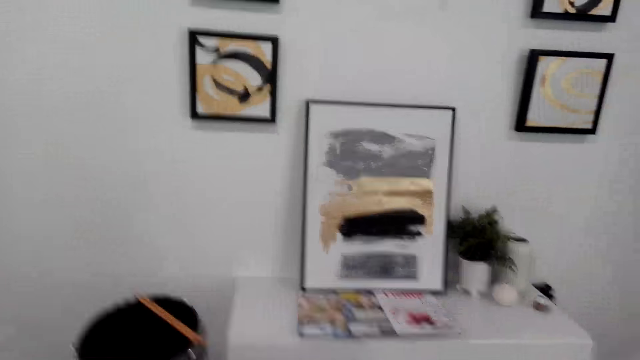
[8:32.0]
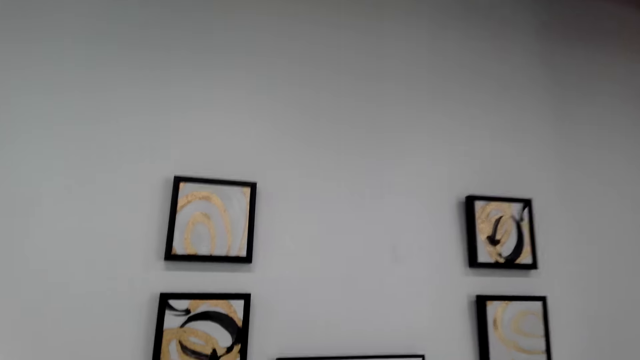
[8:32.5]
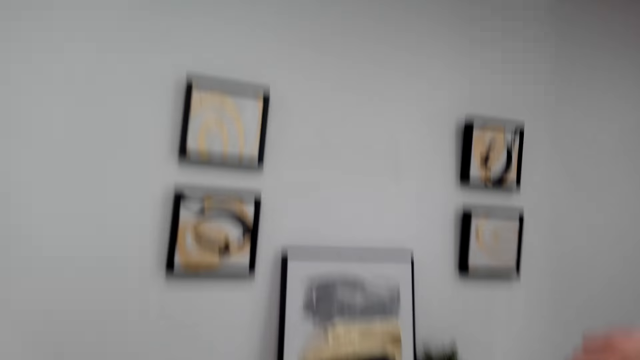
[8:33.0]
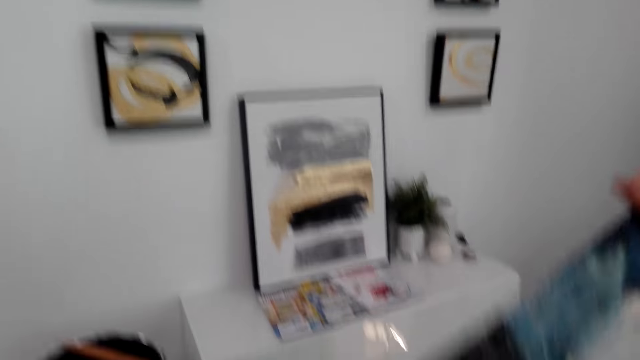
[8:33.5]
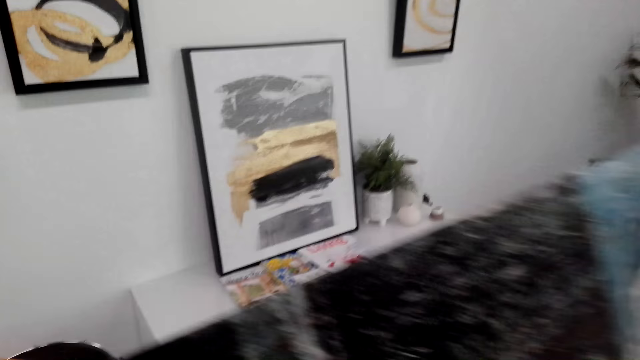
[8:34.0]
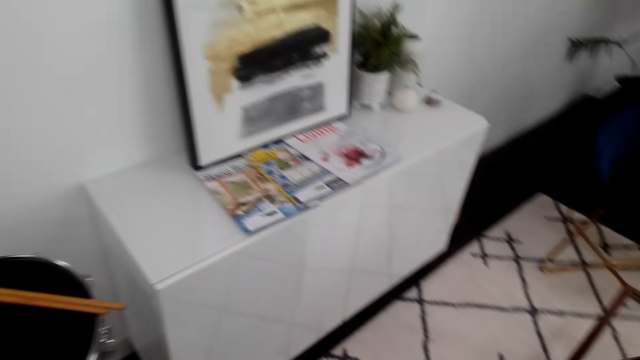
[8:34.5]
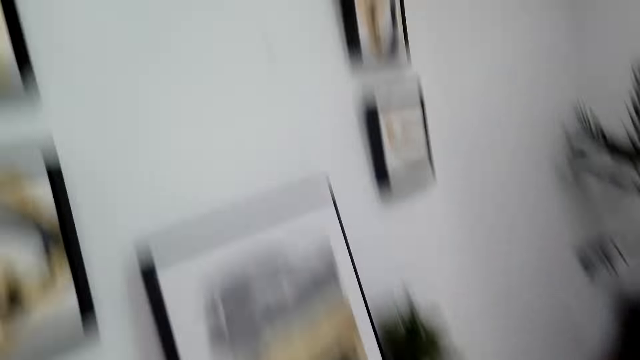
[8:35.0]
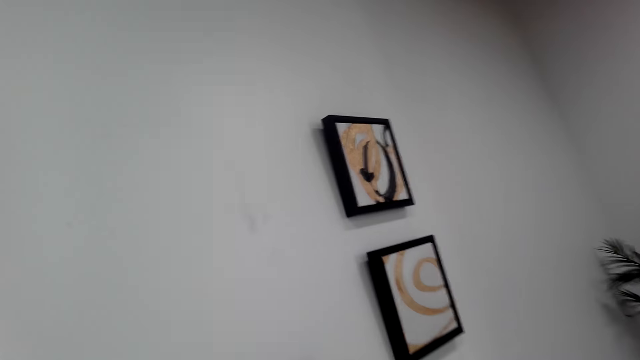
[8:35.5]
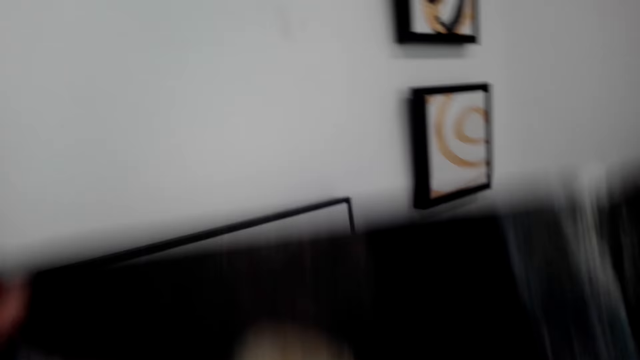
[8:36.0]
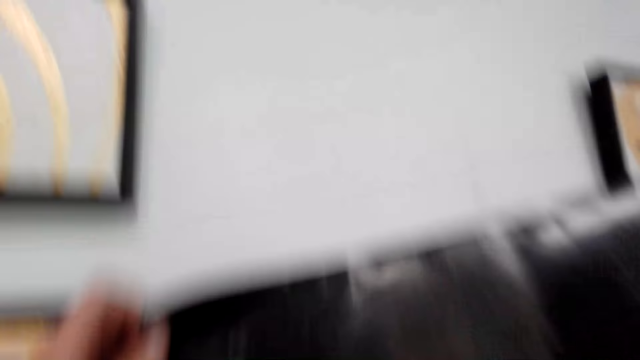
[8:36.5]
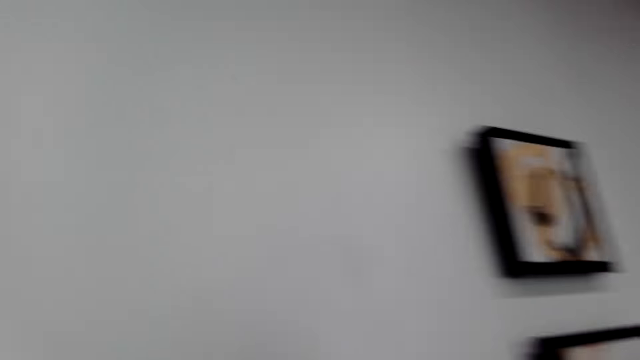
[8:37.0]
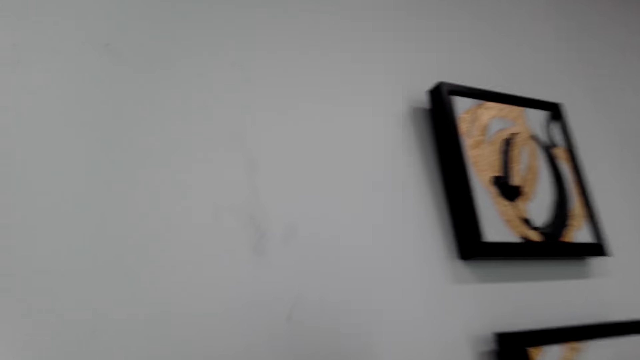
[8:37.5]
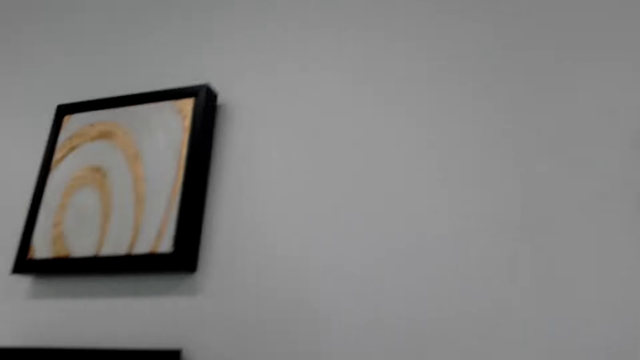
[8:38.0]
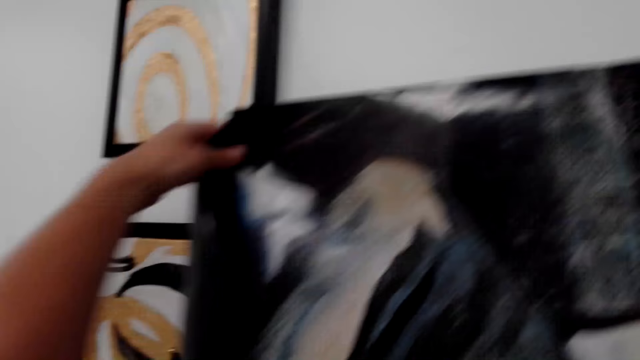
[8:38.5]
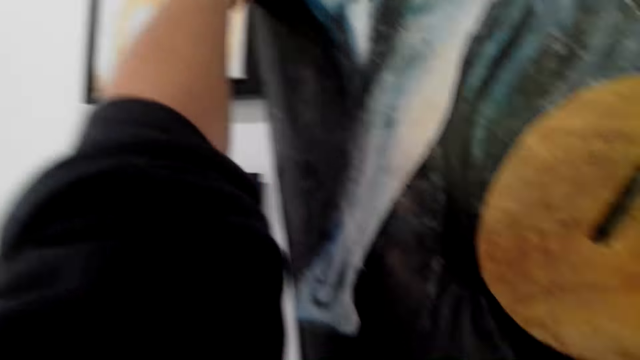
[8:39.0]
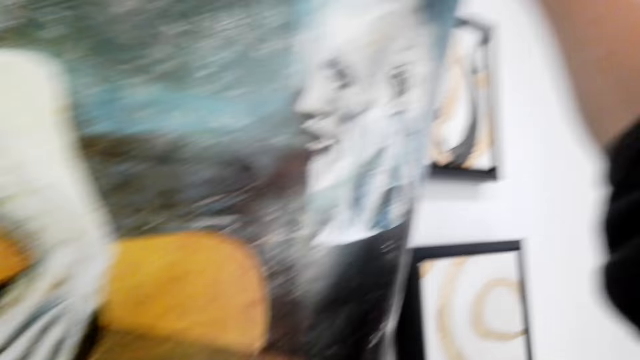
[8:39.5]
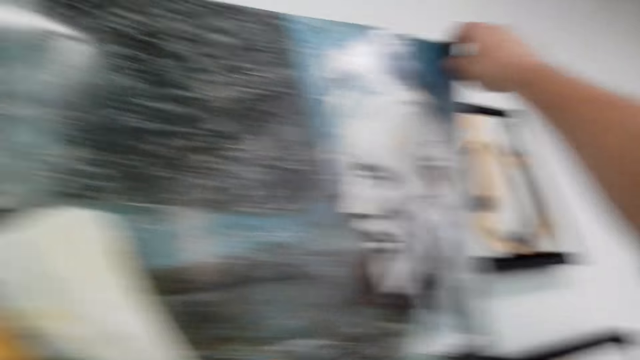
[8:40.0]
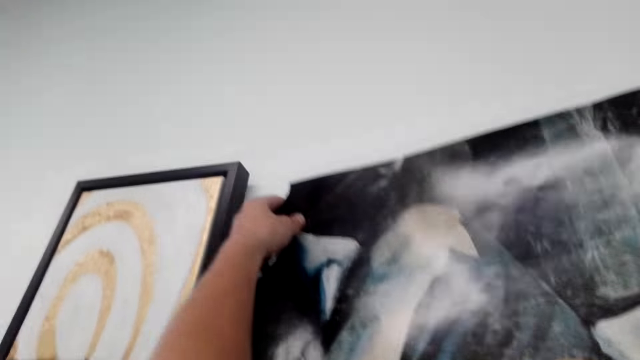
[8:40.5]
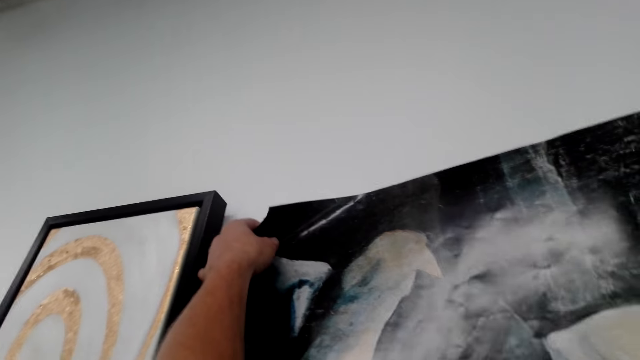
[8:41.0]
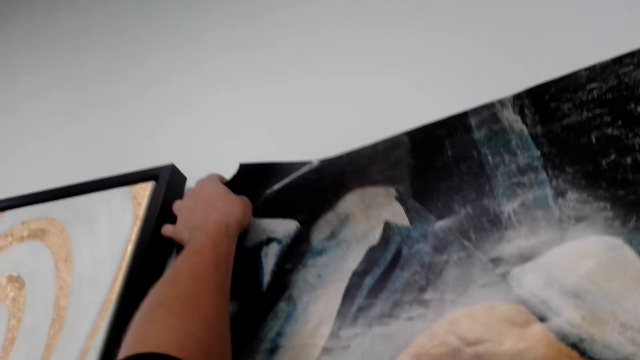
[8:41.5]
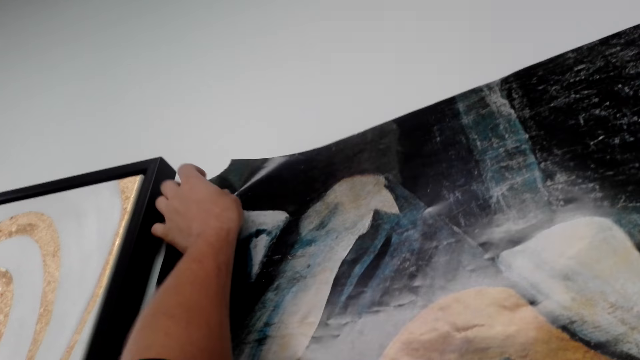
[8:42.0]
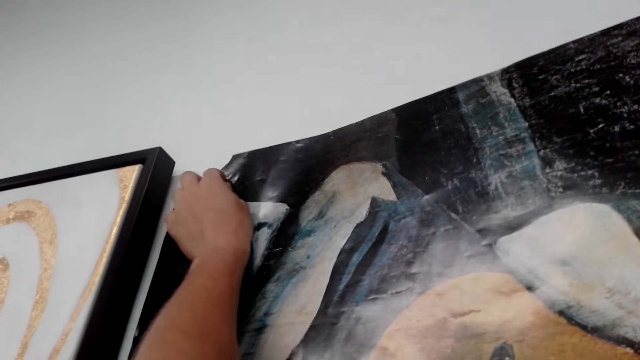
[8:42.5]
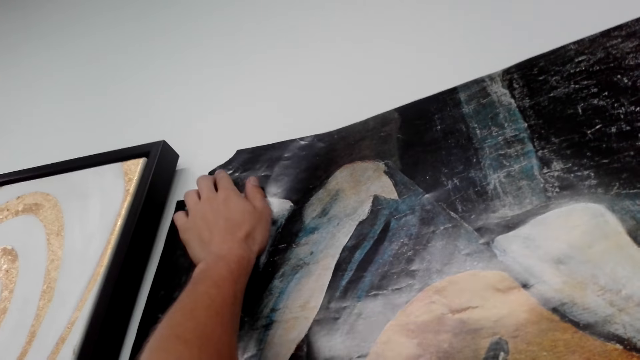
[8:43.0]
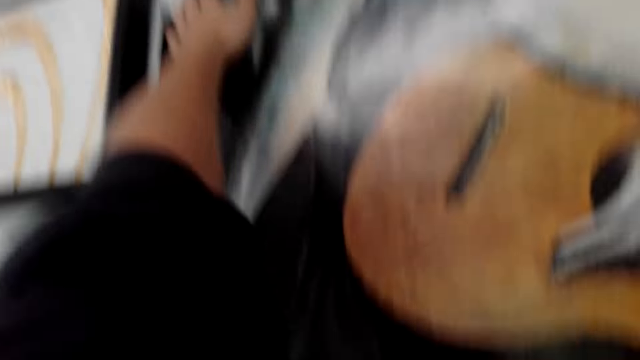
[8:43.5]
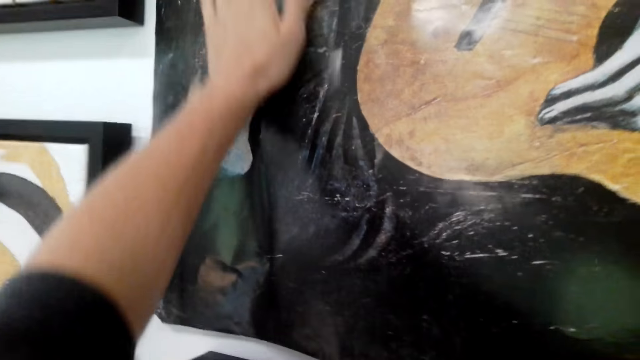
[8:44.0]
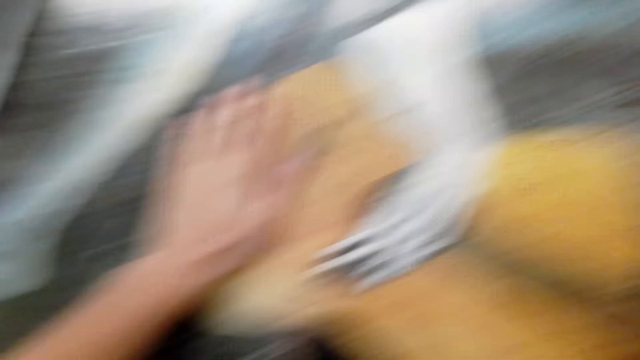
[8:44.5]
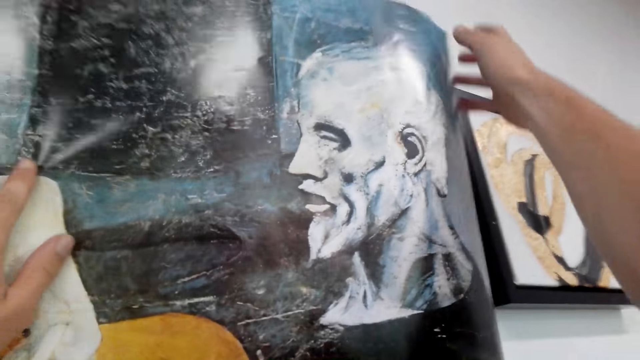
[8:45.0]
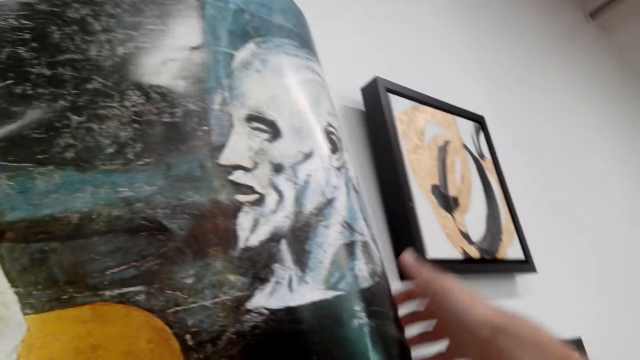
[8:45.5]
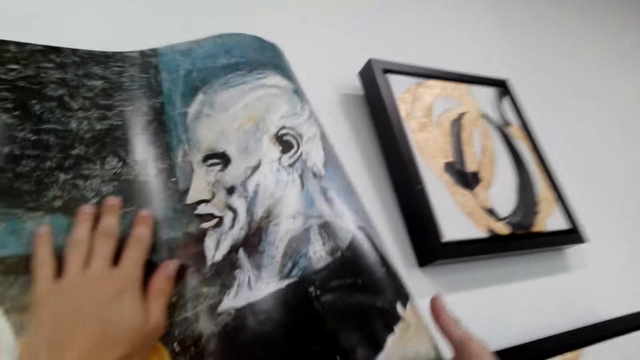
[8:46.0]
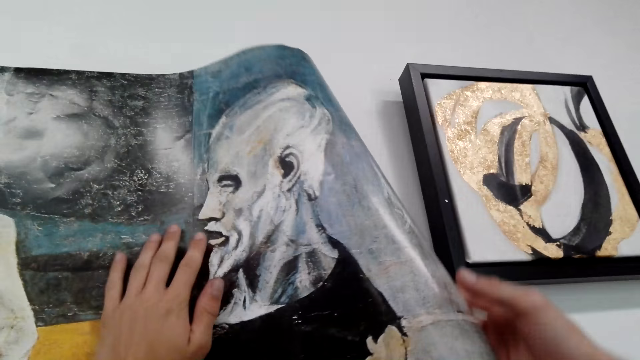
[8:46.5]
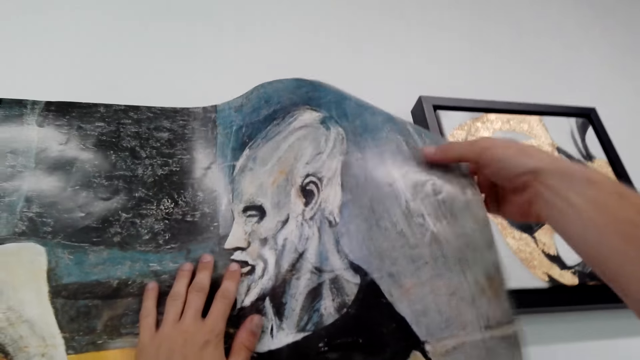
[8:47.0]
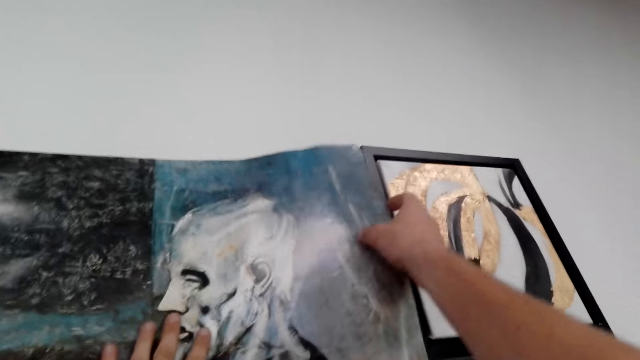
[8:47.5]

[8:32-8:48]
The camera wearer looks around. They look at the picture. They stick the picture on the wall.

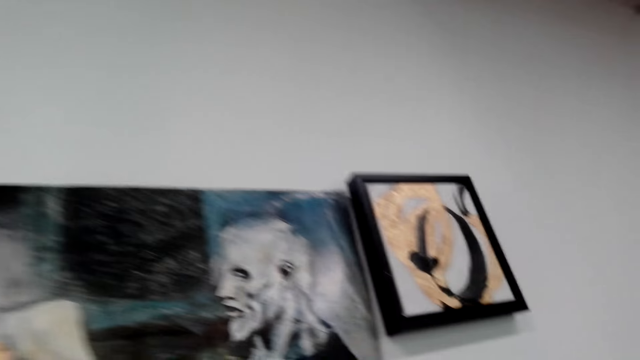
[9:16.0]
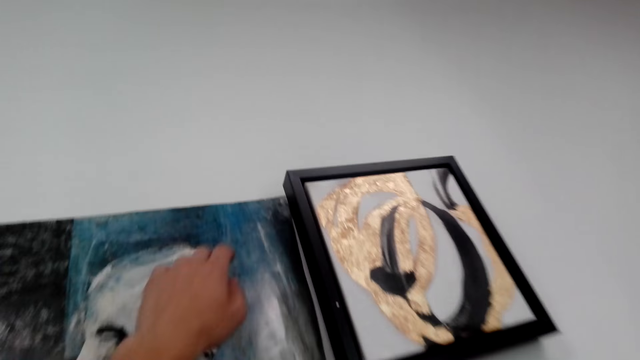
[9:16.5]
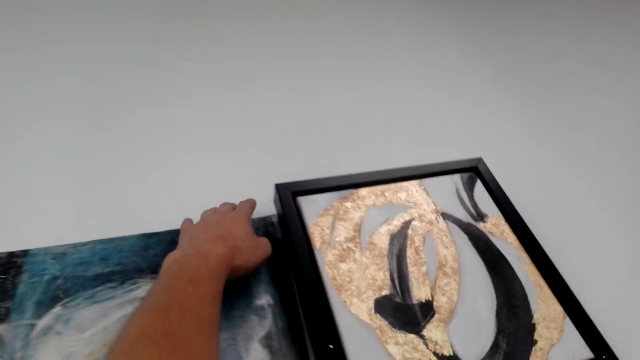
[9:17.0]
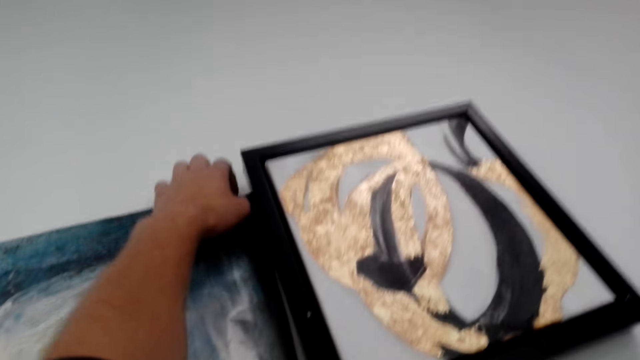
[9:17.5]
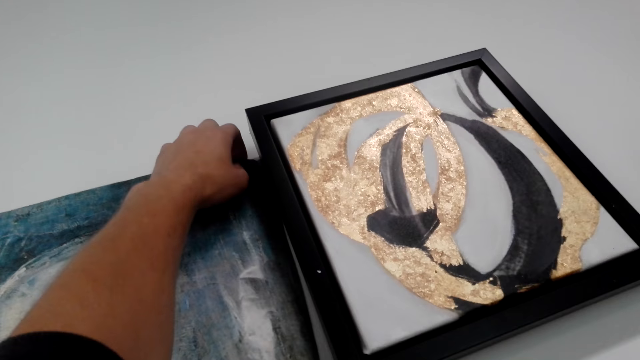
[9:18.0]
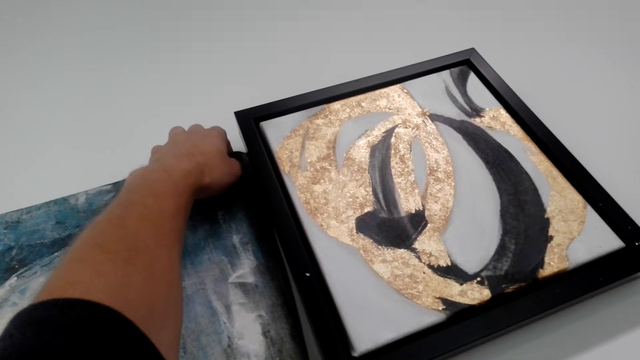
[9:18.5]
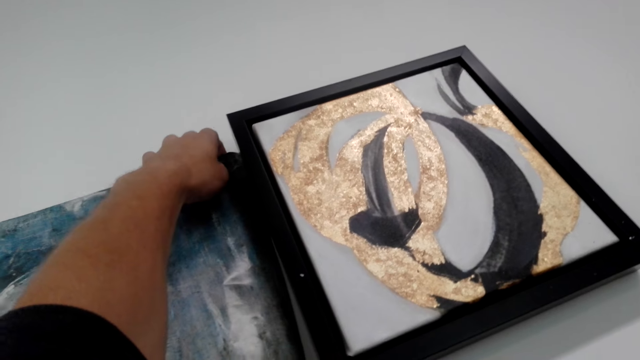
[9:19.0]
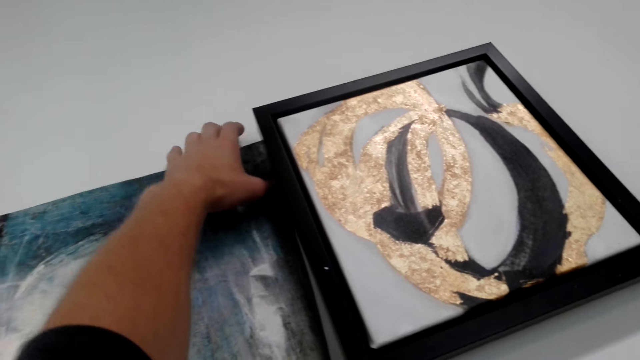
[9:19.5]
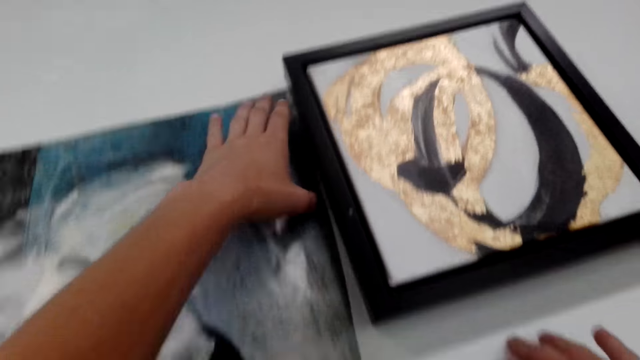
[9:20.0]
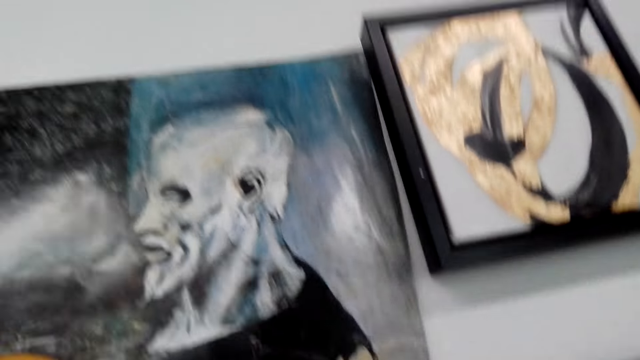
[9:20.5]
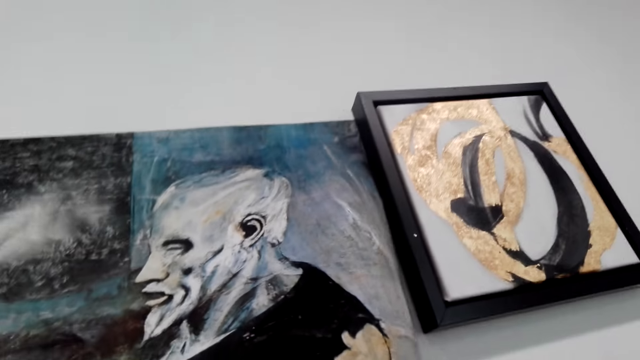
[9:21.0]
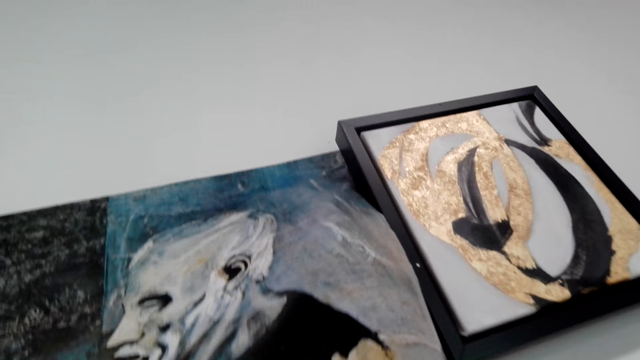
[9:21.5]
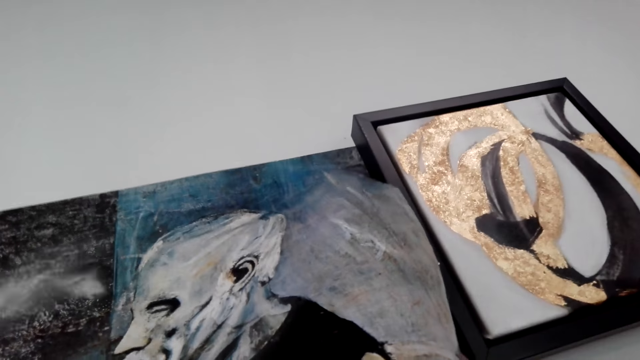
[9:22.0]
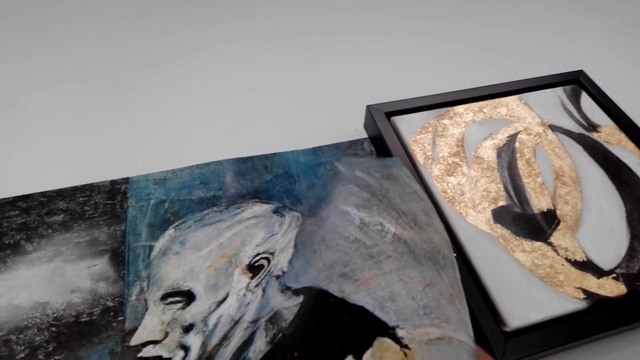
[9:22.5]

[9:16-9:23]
The camera wearer holds the edge of the wall art paper. He fixes the wall art paper. He presses the portrait art on the wall with his left hand. He lowers his hands. He removes the wall art paper.
